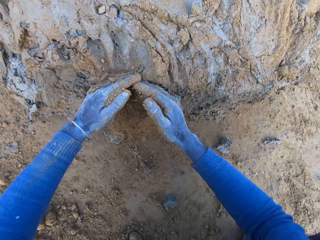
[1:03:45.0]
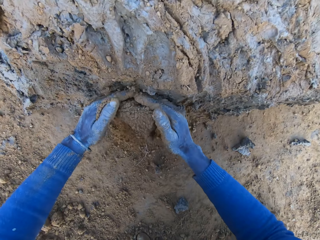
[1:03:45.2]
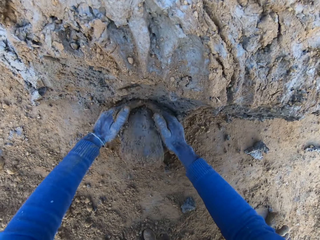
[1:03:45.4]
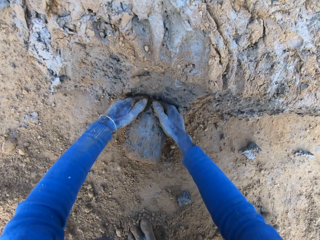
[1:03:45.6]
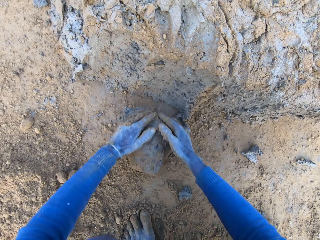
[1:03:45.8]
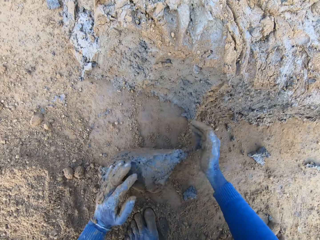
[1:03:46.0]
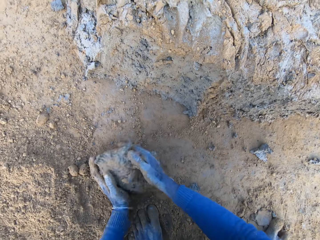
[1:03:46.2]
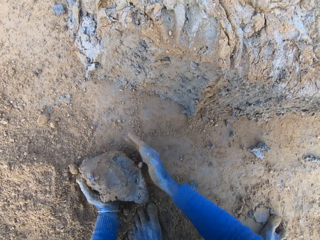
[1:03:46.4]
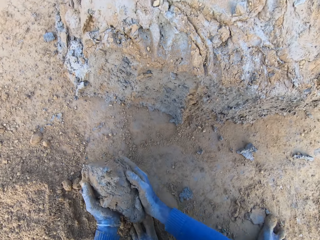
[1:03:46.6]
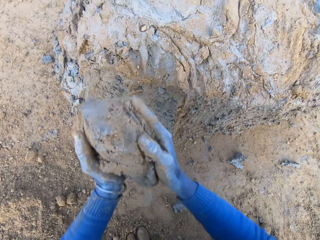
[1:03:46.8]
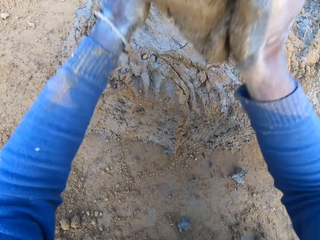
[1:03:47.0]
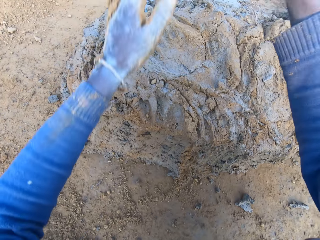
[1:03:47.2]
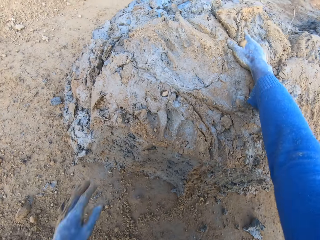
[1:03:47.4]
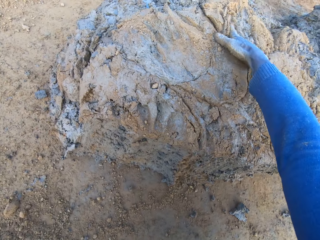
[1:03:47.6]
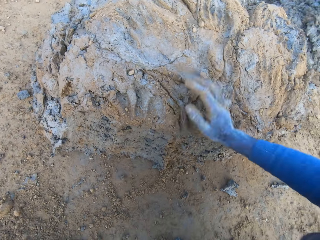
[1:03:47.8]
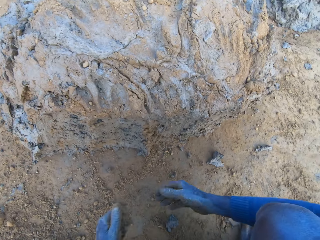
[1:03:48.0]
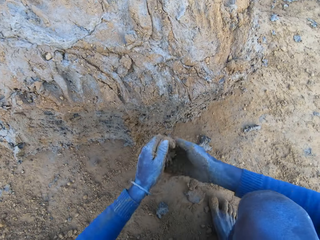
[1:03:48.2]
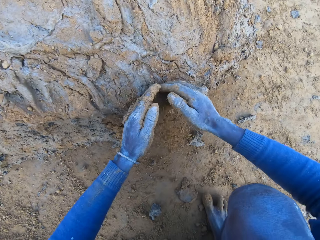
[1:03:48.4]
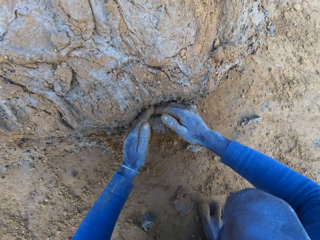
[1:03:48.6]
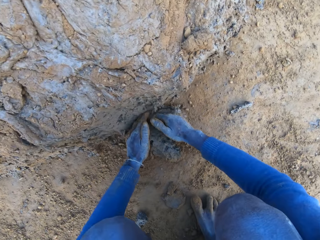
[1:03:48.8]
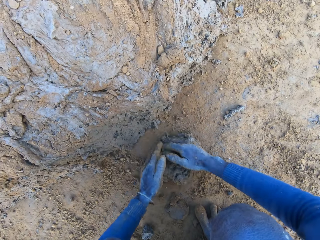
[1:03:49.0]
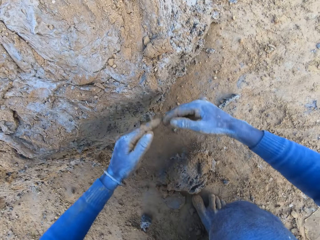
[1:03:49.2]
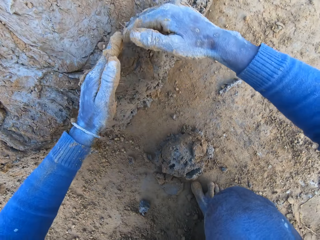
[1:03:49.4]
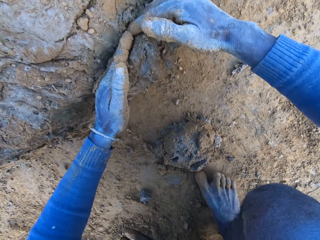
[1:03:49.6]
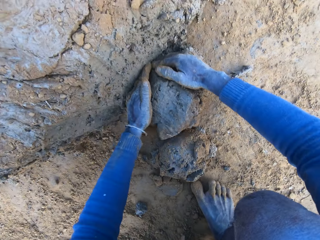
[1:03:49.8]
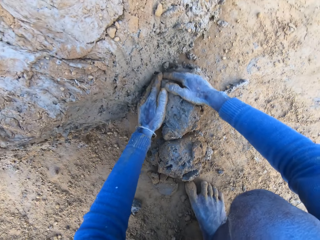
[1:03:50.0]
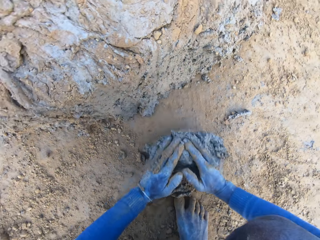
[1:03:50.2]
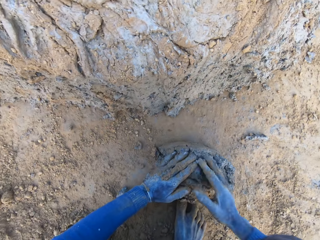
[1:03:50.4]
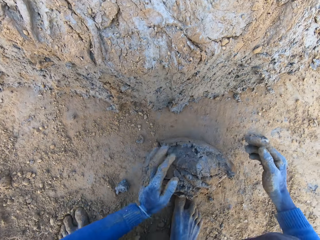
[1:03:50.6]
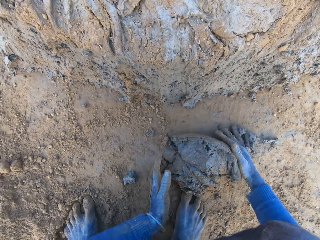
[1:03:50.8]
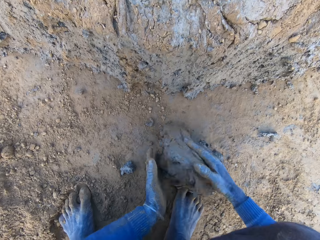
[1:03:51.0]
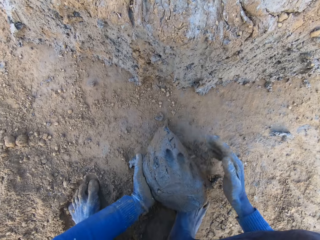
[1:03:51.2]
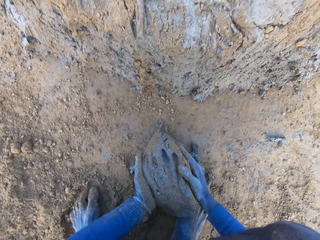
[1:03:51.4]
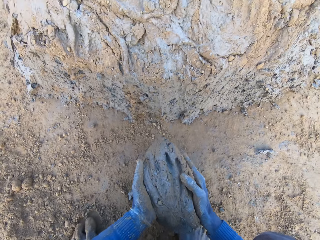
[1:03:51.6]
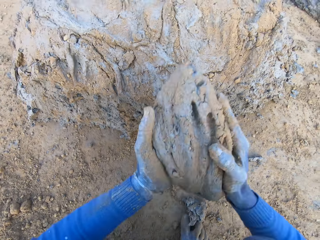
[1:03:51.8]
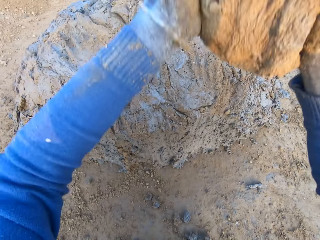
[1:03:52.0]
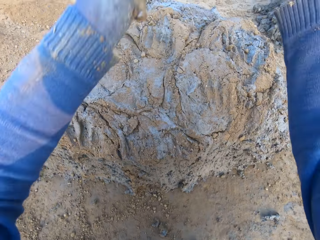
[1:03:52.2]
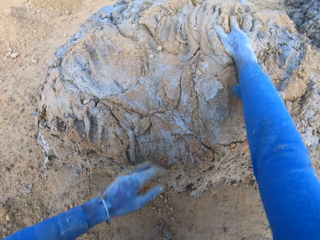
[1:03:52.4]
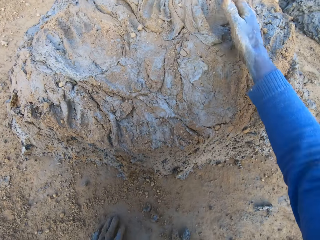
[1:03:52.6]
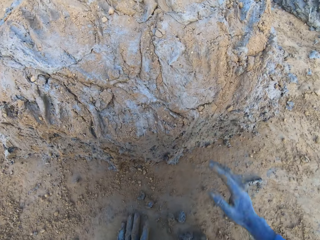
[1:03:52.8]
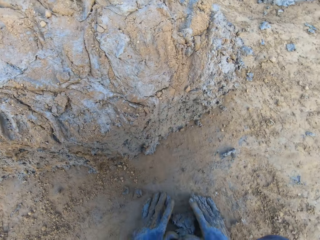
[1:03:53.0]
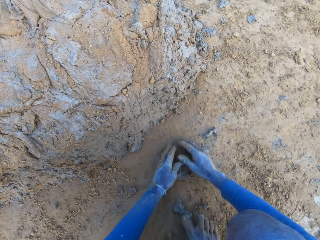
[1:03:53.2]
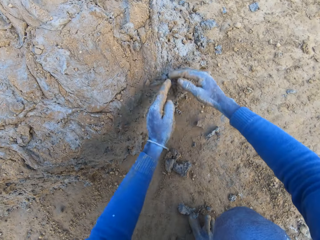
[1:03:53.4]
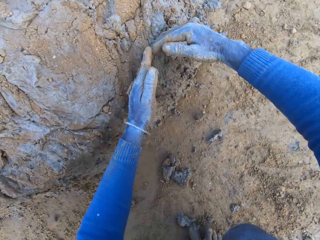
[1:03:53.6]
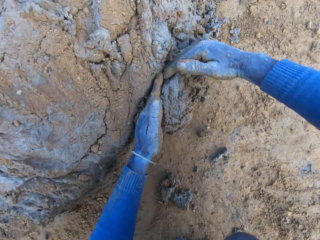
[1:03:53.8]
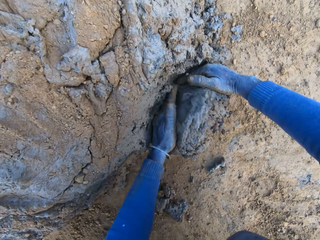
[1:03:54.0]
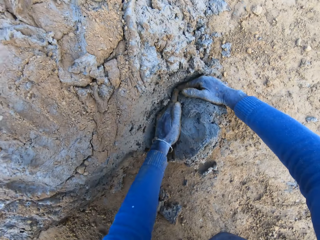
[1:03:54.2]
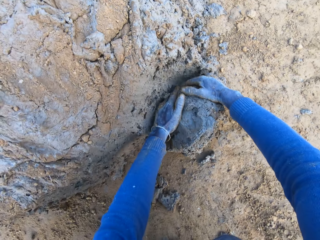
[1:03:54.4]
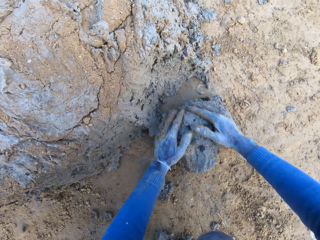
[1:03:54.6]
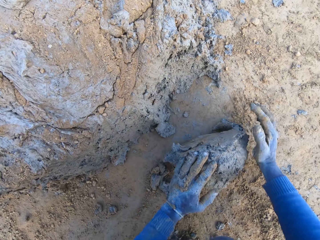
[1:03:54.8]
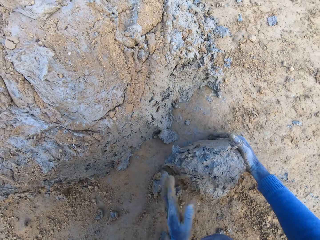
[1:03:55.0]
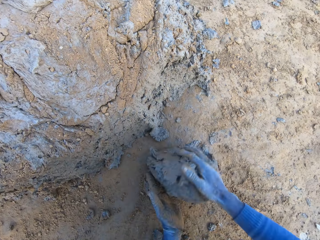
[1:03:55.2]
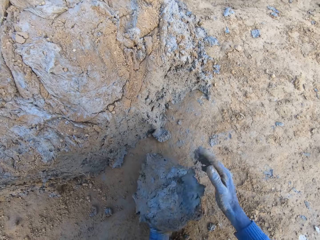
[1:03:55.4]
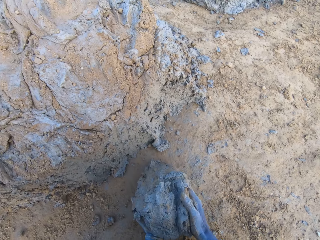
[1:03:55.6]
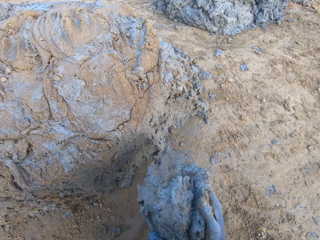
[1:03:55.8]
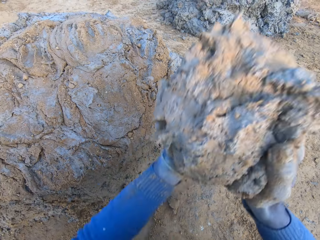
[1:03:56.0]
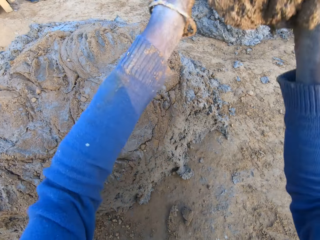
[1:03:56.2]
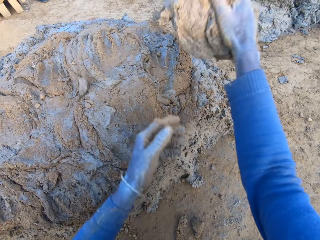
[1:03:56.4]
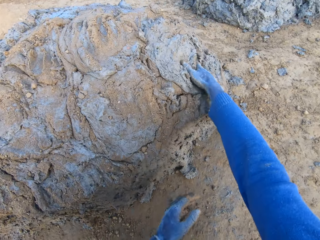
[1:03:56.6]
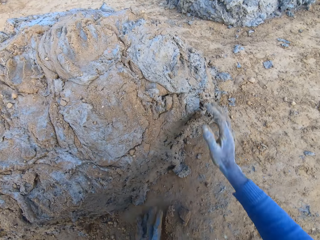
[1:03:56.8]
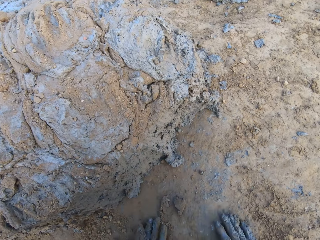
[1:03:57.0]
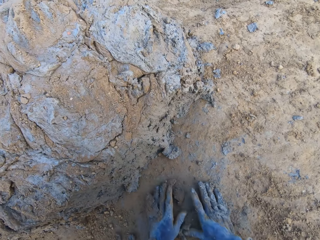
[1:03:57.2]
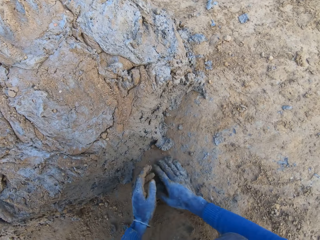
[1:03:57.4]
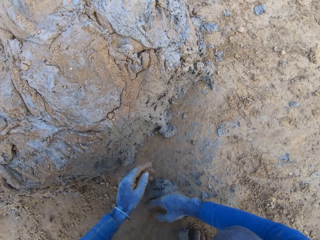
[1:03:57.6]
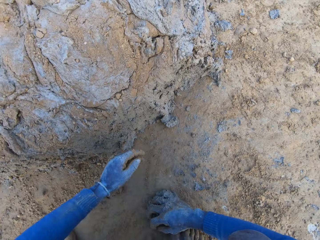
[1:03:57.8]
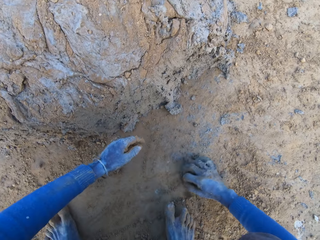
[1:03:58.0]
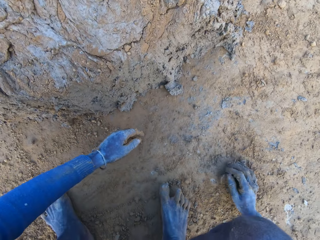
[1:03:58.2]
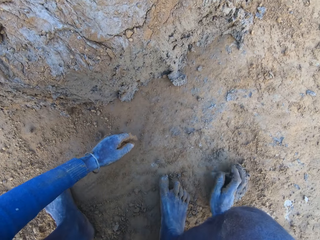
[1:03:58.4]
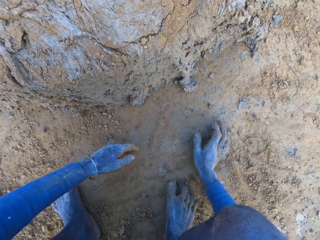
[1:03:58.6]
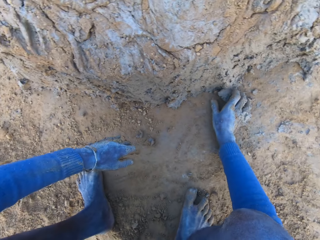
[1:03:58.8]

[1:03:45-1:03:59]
The camera wearer pours some sand on the heap of clay. He takes some clay from the base of the heap of clay with his hands. He drops the clay on the heap of clay. He pours some sand on the heap of clay. He takes some clay from the base of the heap of clay with his hands. He drops the clay on the heap of clay. He takes some clay from the base of the heap of clay with his hands. He drops the clay on the heap of clay. He sighs. He packs some clay from the ground with his right hand.

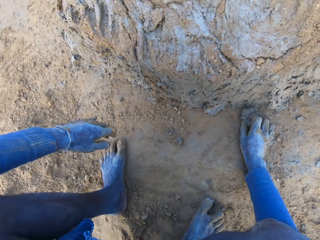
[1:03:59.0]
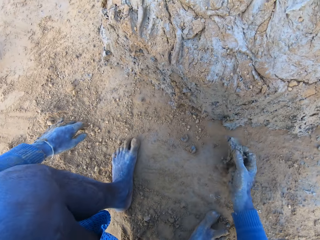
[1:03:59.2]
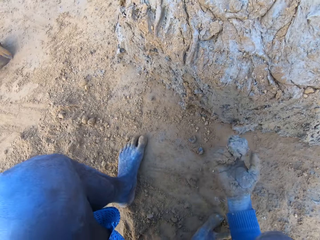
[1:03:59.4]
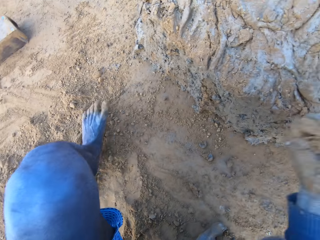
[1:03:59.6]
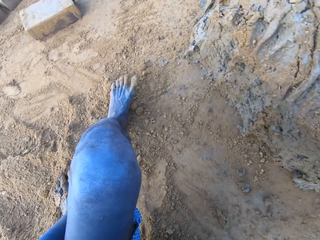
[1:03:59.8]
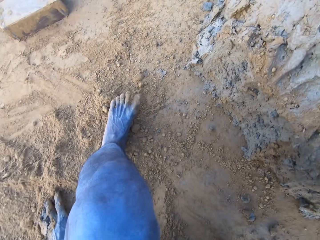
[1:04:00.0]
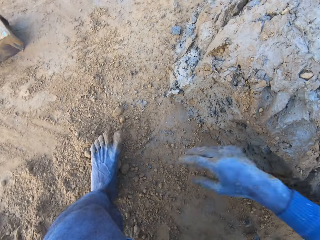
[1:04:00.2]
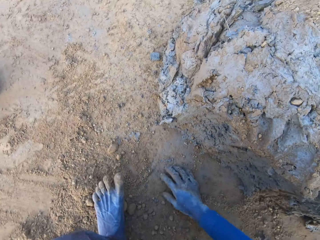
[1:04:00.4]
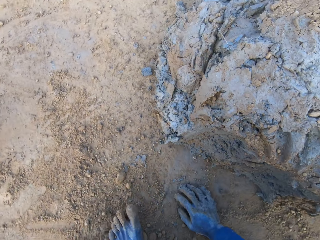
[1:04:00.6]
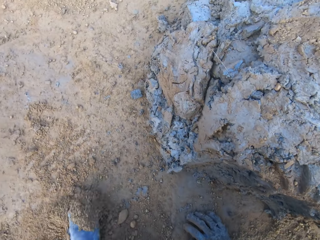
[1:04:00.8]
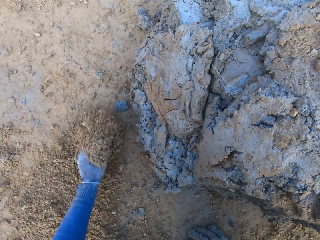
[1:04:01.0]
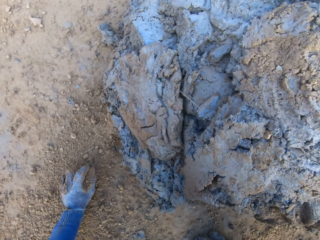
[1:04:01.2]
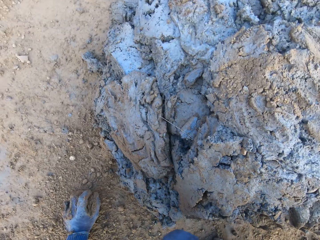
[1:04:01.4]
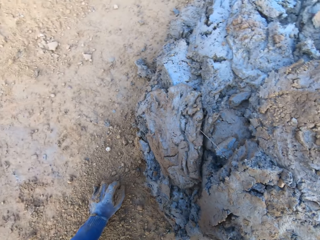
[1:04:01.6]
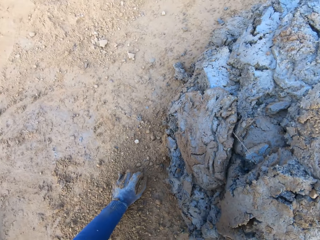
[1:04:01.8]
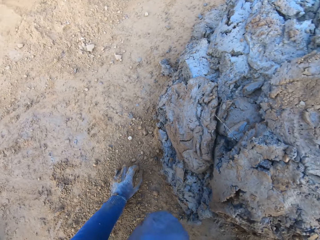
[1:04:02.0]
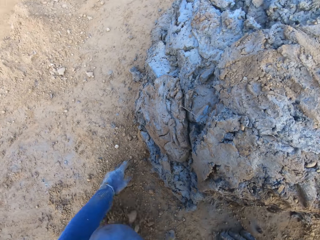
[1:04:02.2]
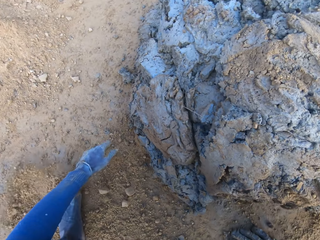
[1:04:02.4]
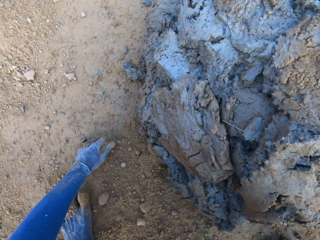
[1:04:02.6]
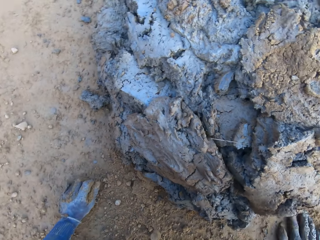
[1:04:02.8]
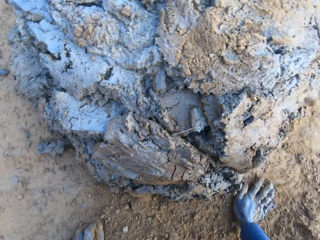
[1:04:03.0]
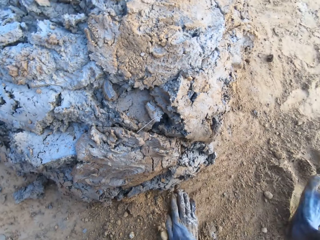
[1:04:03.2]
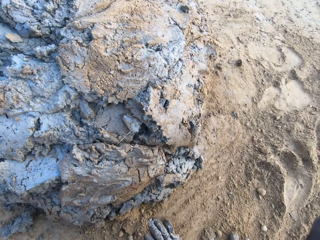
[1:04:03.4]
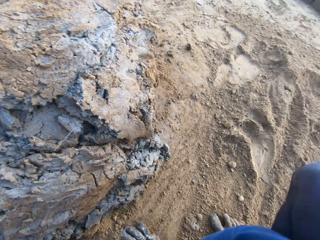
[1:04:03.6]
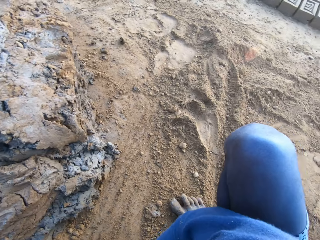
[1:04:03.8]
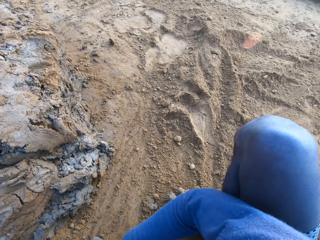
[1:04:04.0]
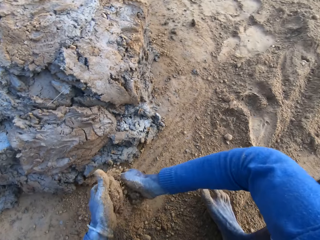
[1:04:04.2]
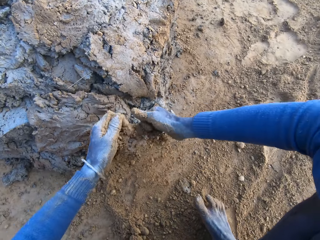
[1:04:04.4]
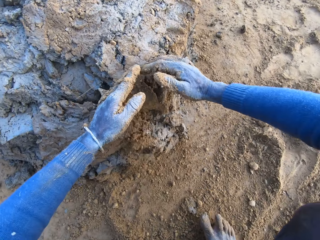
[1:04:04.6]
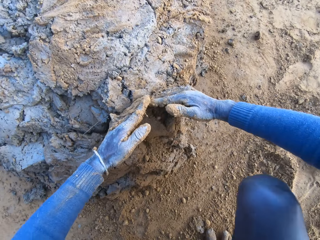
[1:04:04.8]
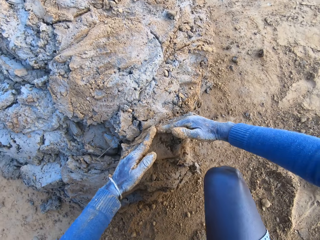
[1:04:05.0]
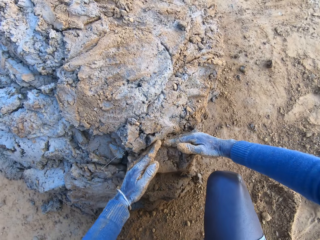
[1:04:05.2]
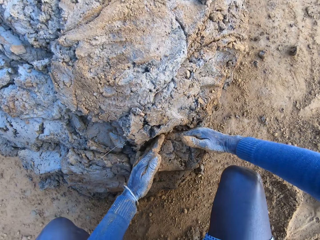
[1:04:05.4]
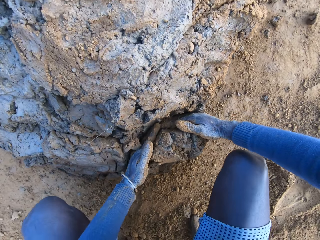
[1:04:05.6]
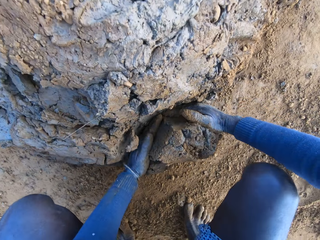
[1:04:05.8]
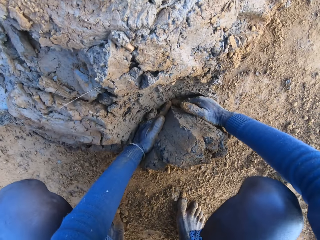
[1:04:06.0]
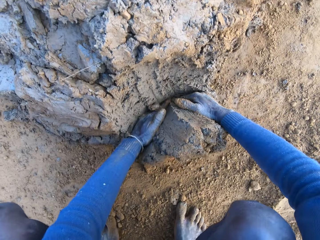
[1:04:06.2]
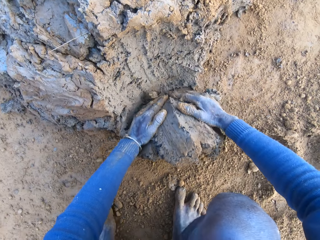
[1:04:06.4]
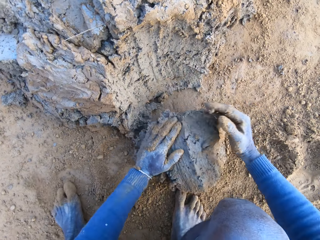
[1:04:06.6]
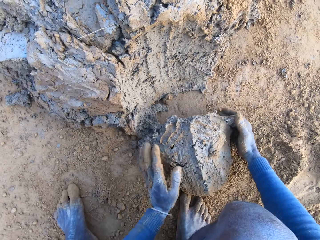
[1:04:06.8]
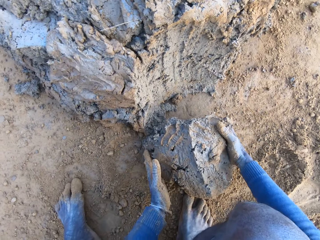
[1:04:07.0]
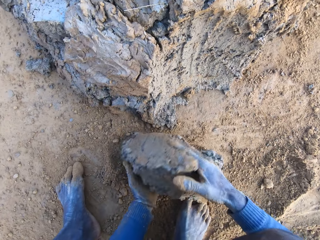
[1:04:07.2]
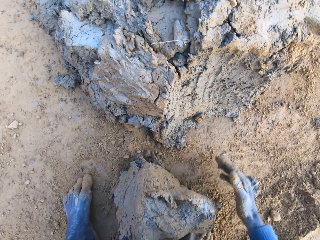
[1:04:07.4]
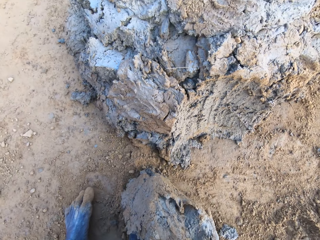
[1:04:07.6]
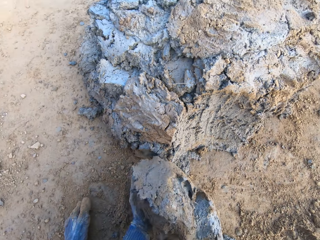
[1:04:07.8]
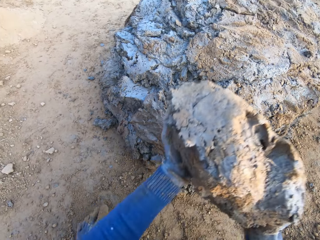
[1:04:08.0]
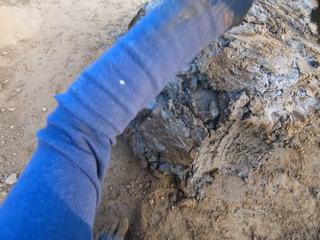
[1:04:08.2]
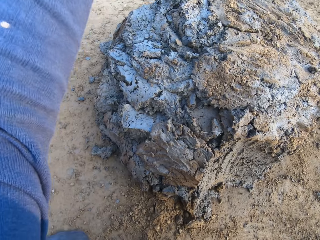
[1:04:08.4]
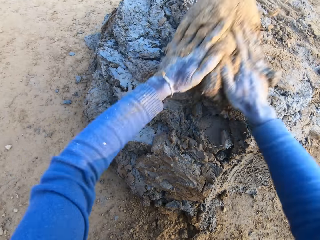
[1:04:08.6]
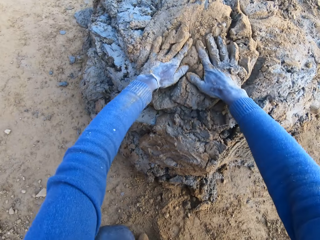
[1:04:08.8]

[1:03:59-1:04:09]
The camera wearer drops the clay on the heap of clay. He moves to another side of the heap of clay. He makes a sound. He pours some sand on the heap of clay. He takes some clay from the base of the heap of clay with his hands. He drops the clay on the heap of clay.
